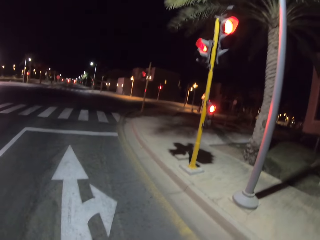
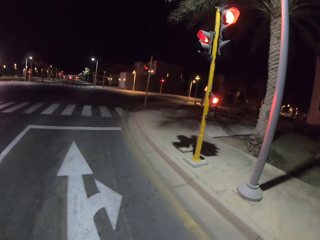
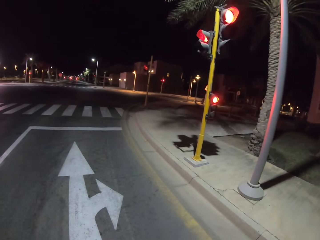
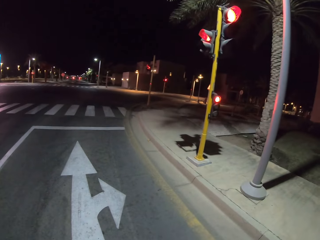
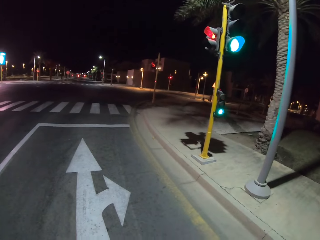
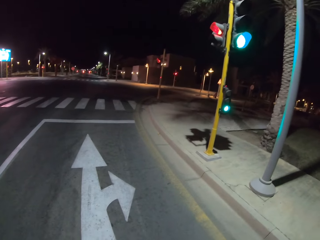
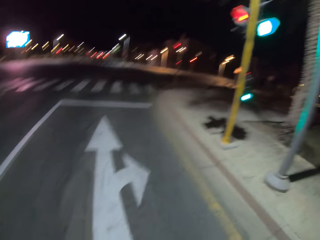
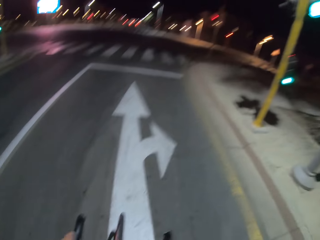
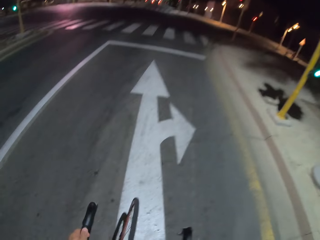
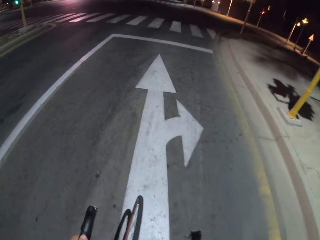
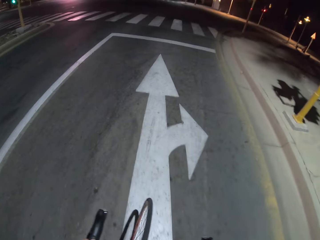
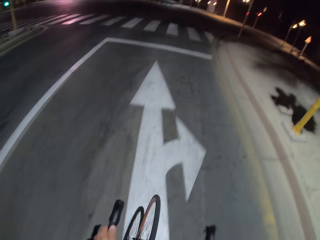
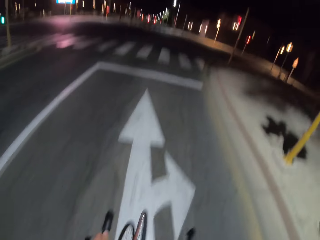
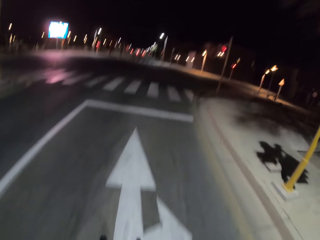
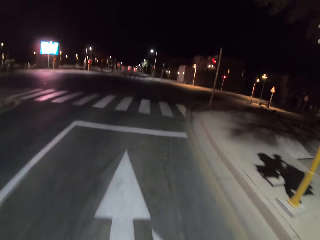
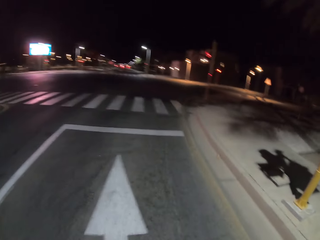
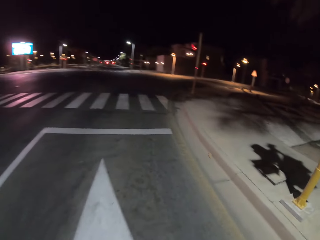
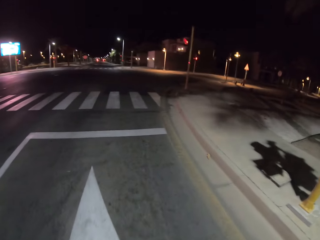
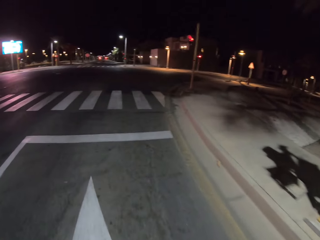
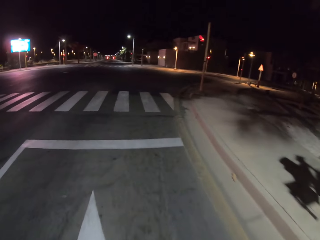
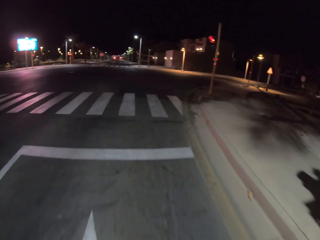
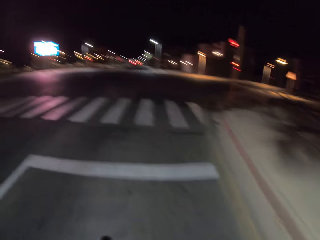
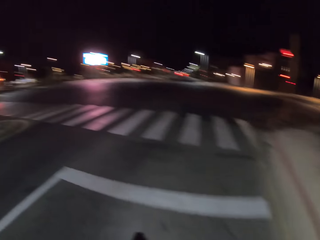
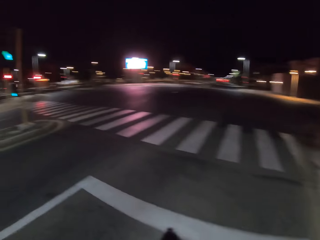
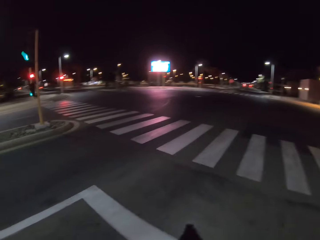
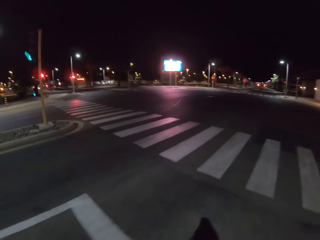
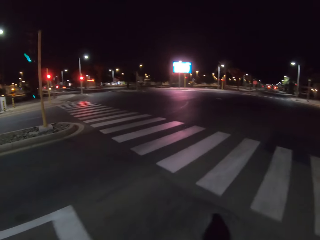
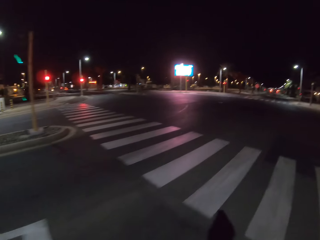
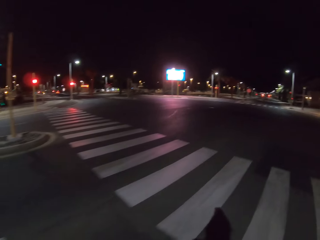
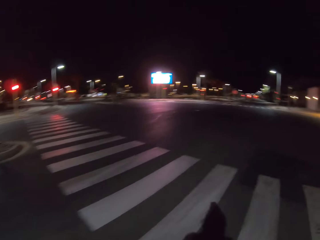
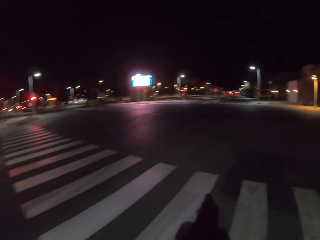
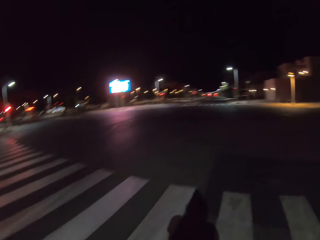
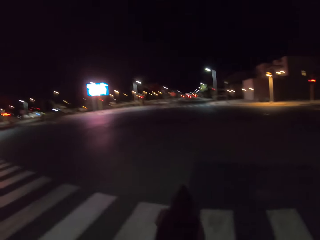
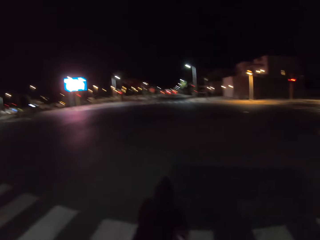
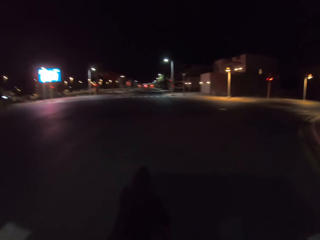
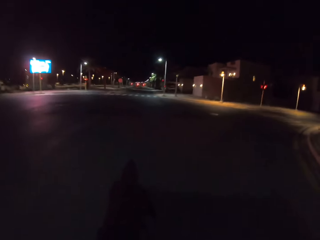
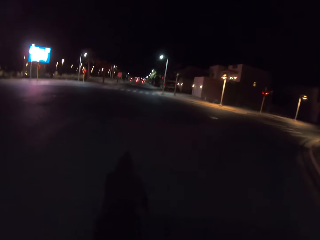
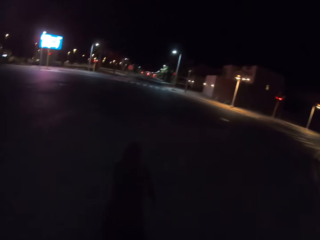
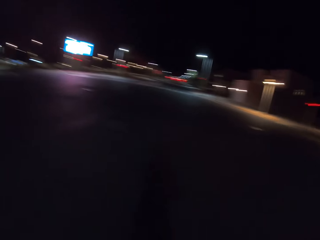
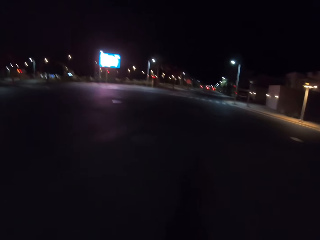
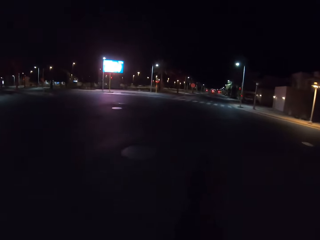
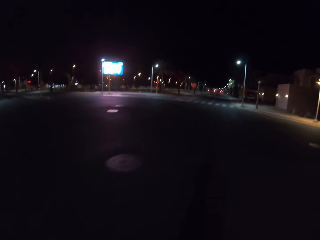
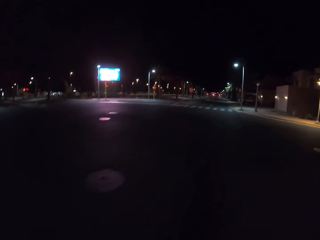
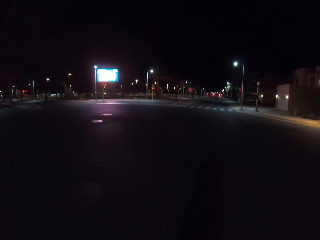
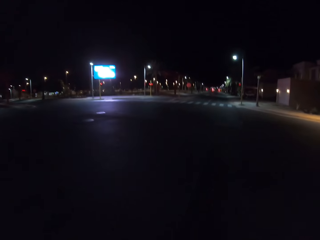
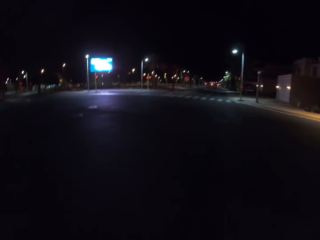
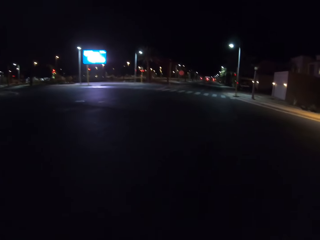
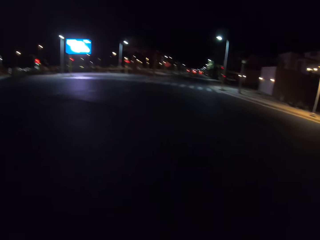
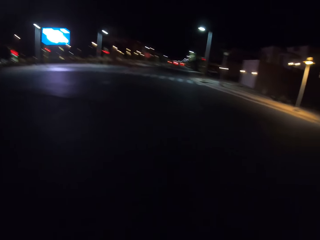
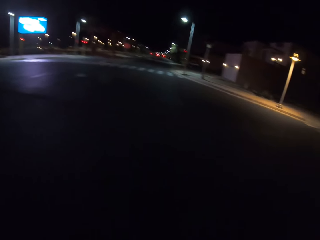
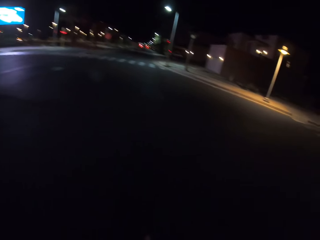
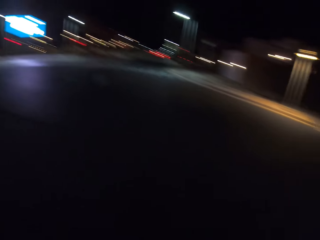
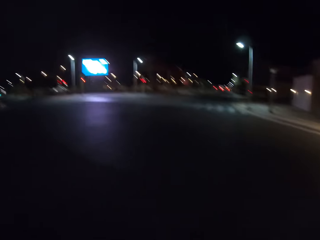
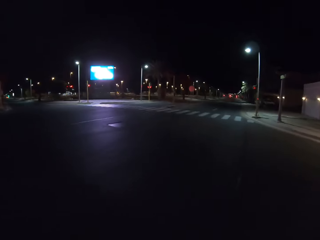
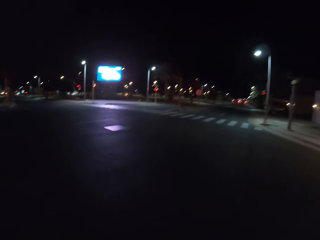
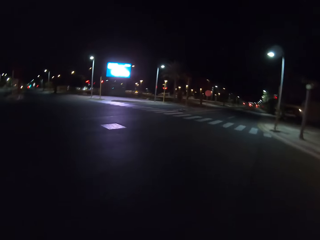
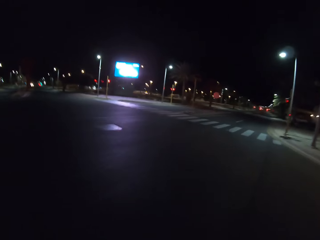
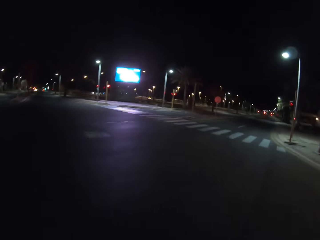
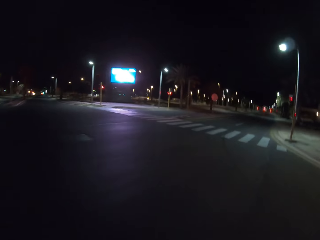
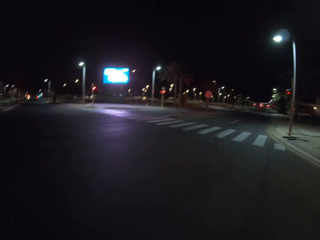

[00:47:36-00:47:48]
The camera wearer rides the bicycle. They look around. They cycle the bicycle on the road.

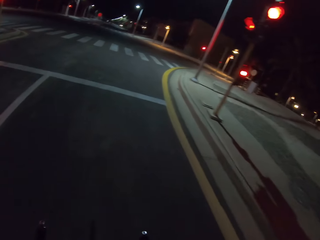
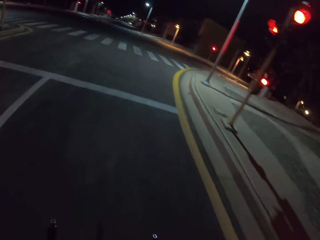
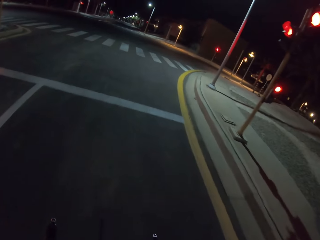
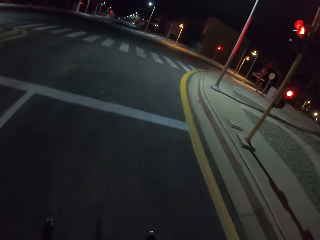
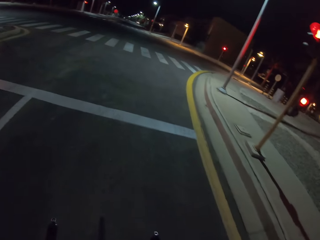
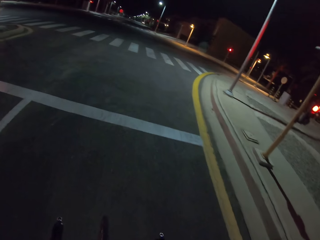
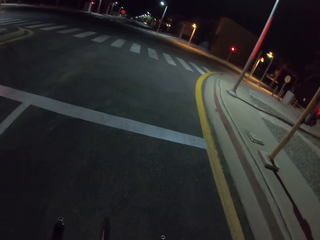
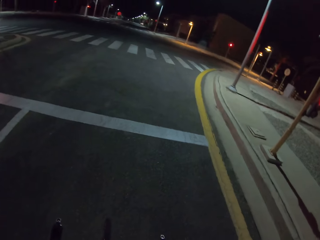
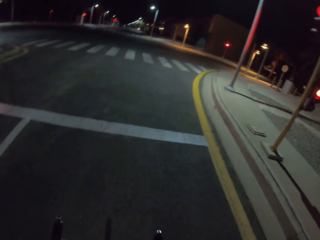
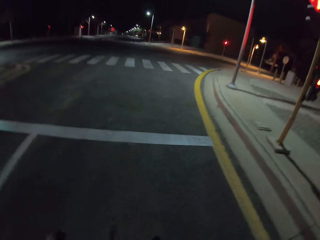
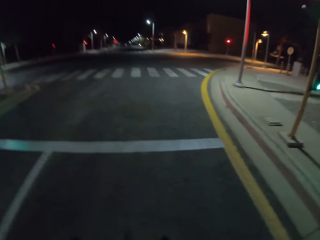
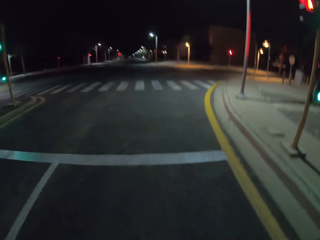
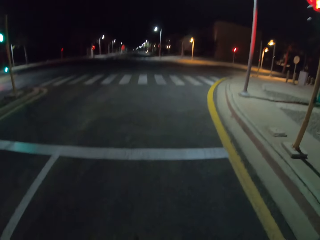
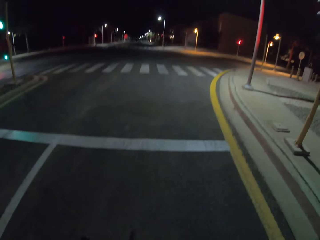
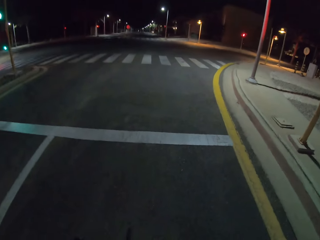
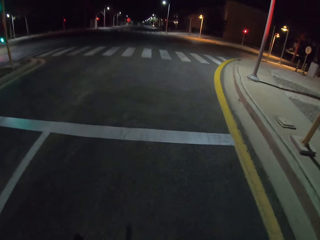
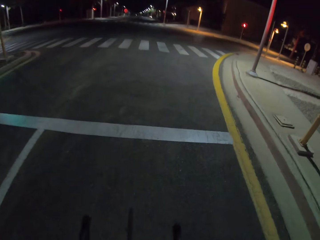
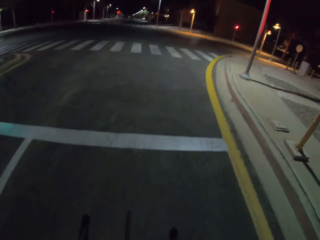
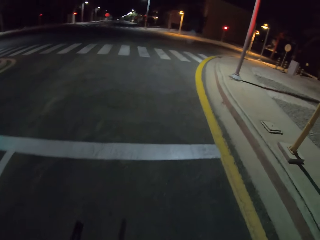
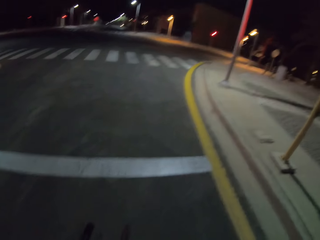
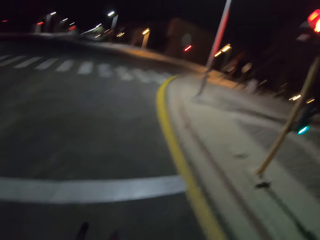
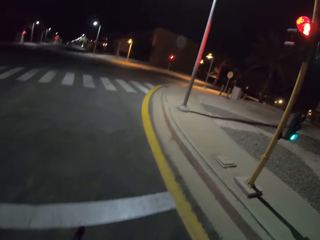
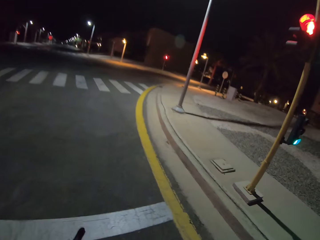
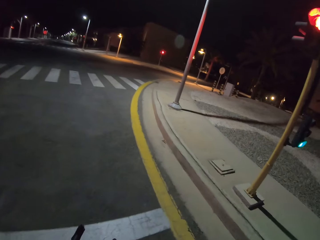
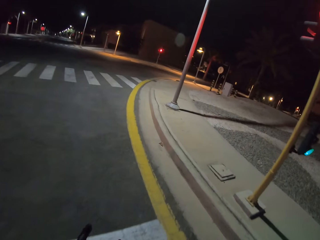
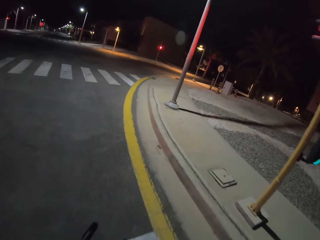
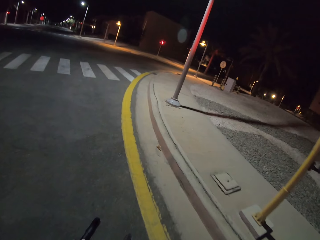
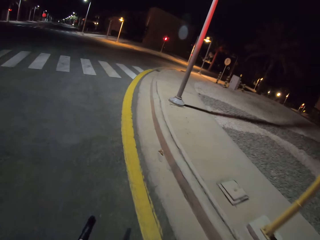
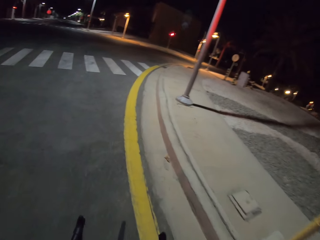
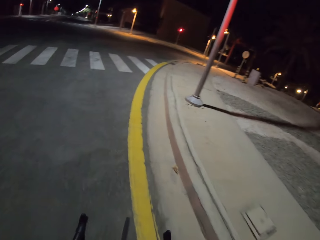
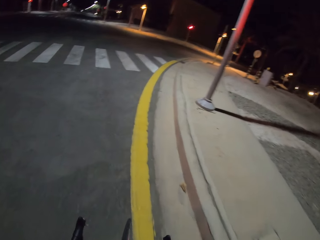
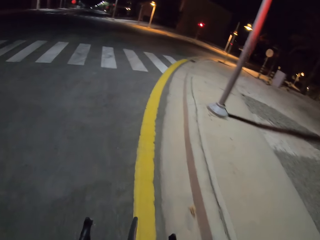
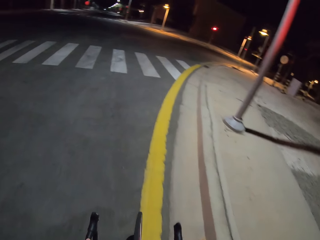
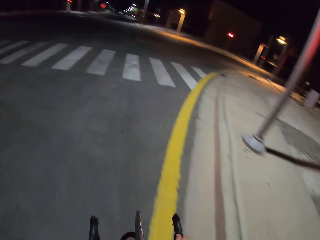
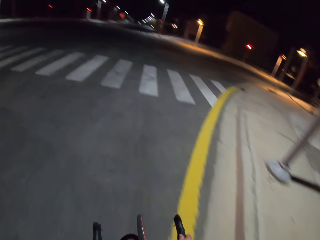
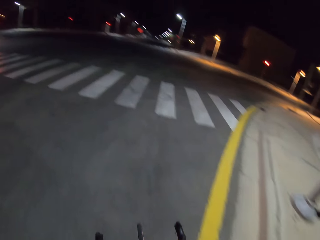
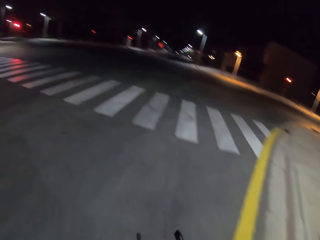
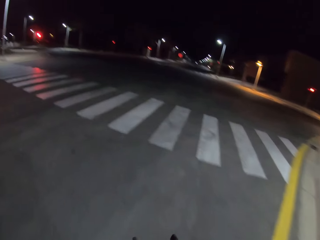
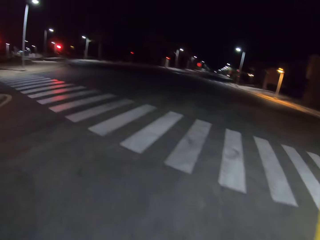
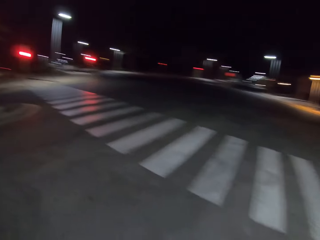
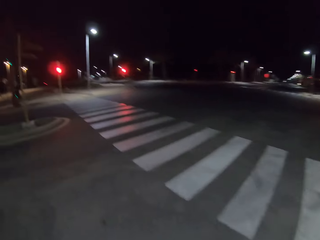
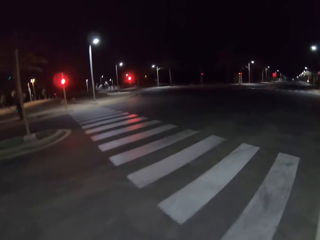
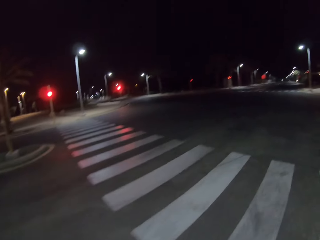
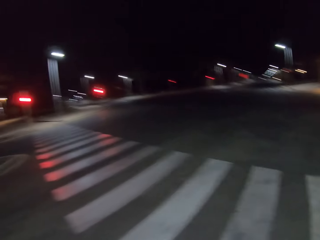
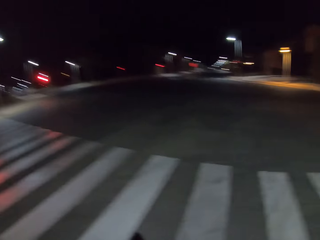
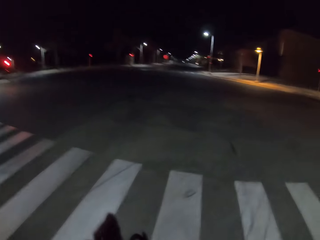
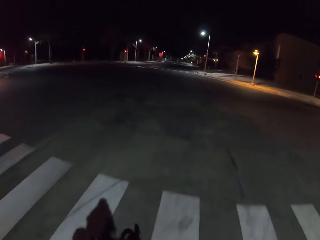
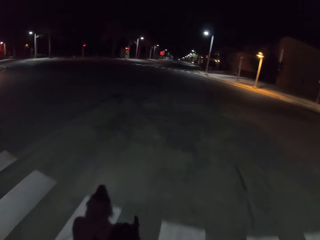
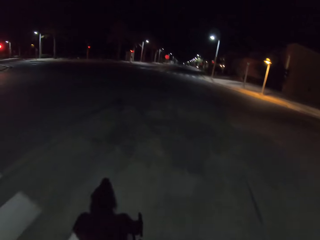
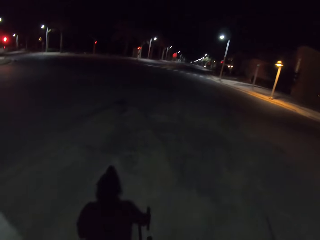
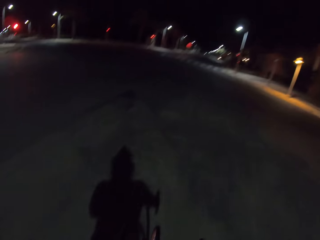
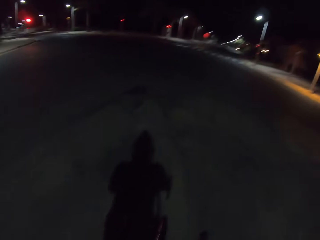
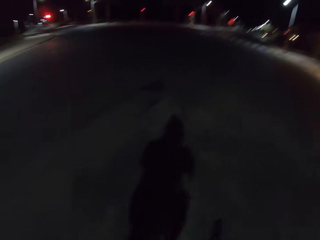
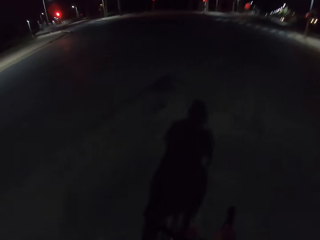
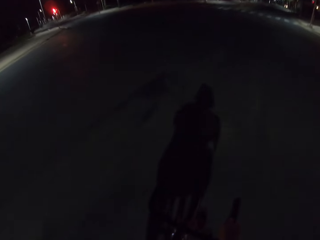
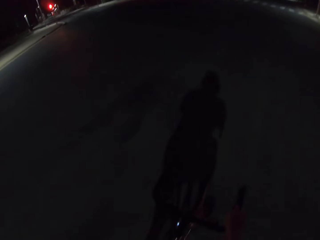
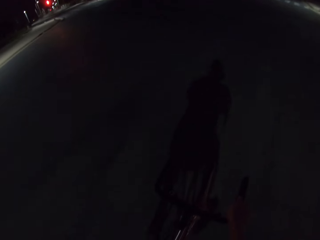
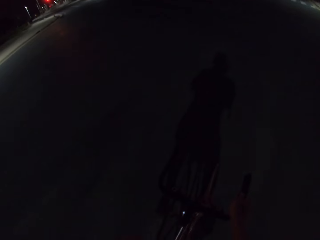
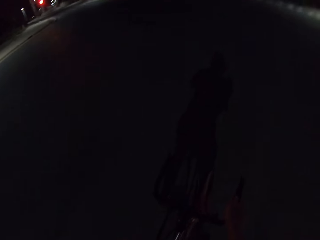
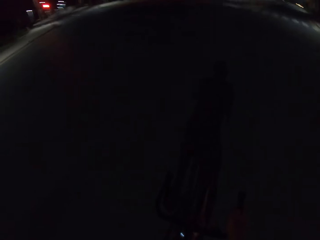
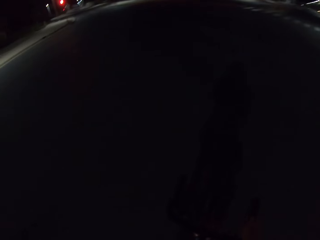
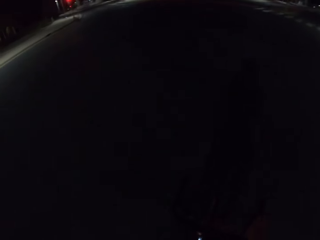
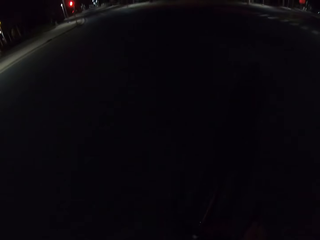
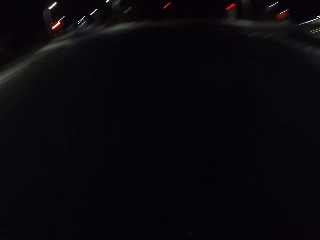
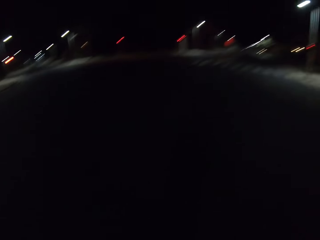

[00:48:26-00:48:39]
The camera wearer stops the bicycle. They ride the bicycle. They ride the bicycle again and look around. They ride the bicycle and look around.
